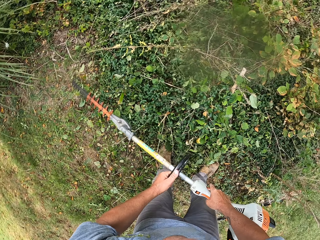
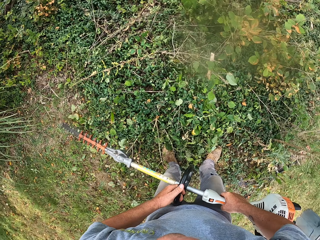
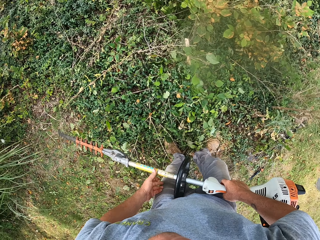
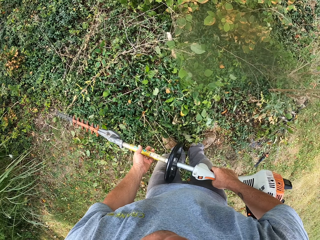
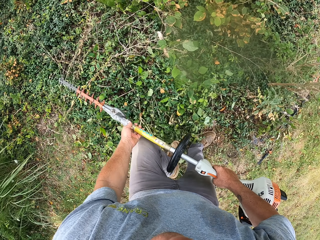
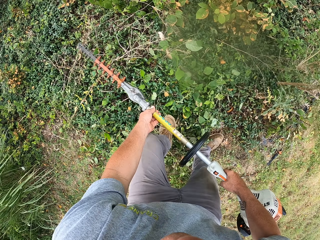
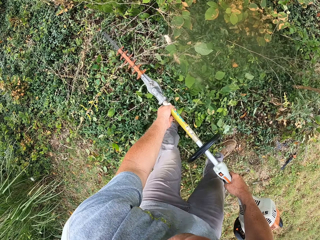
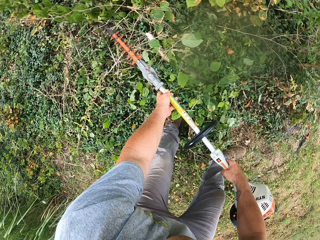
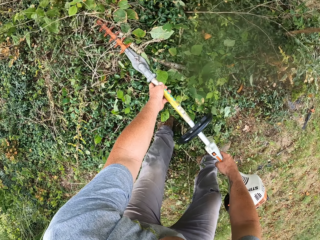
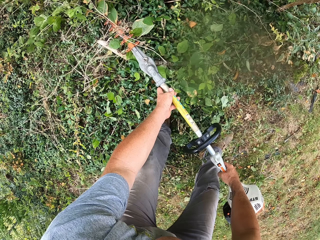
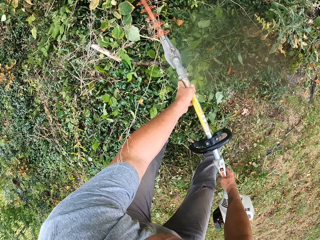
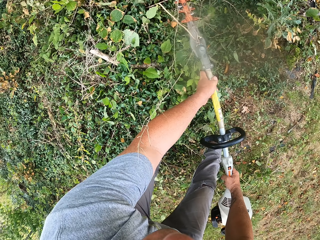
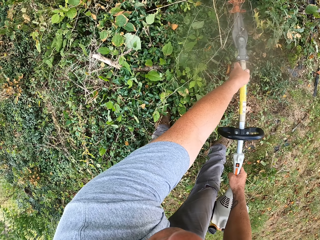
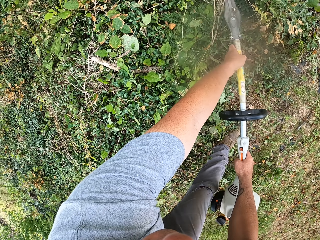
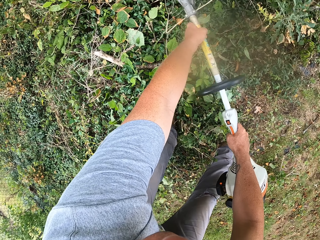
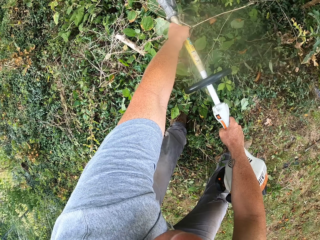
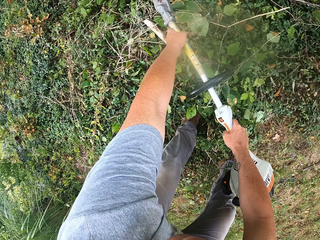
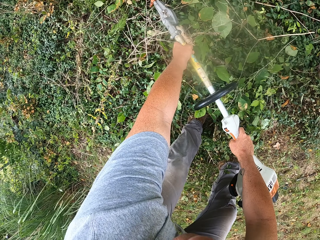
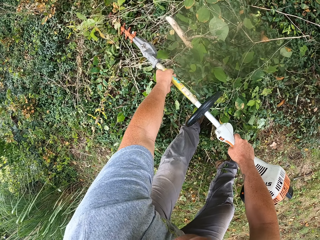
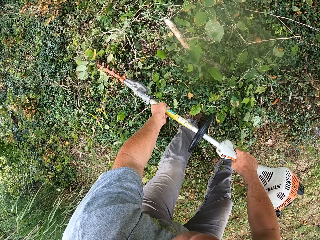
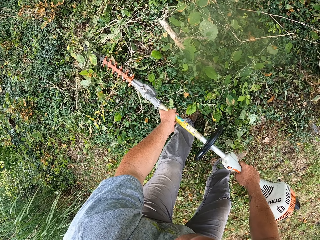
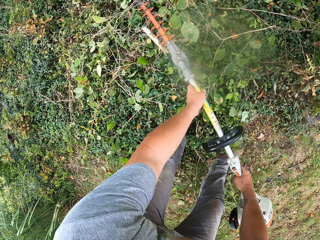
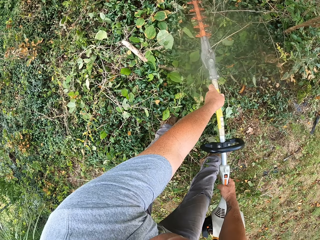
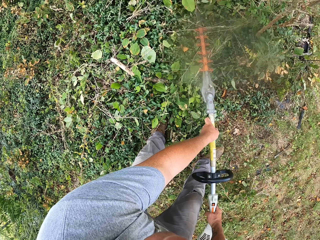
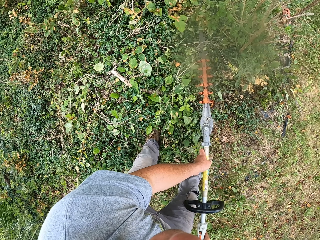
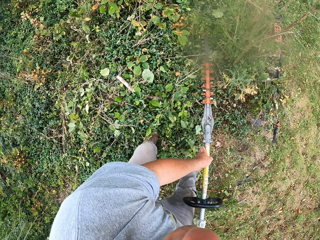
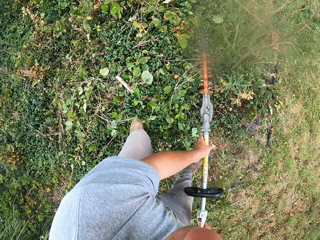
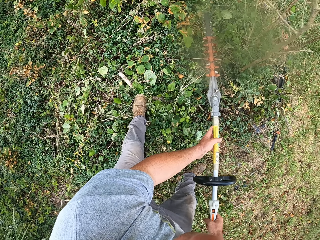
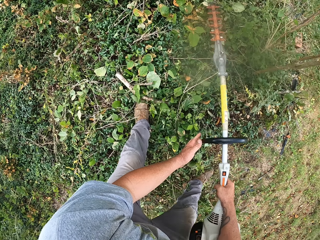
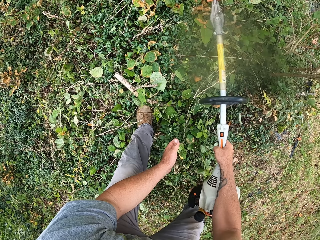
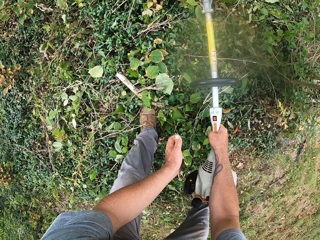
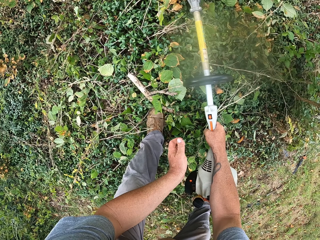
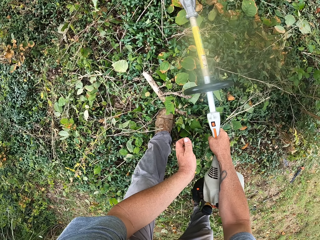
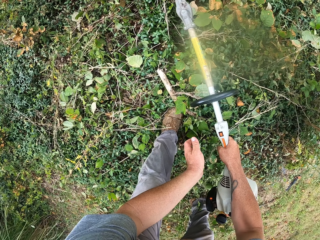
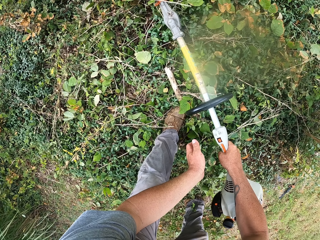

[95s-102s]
The camera wearer trims the compound.

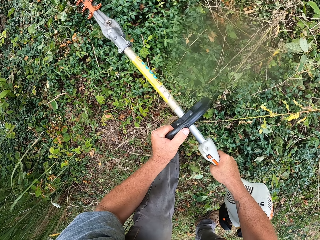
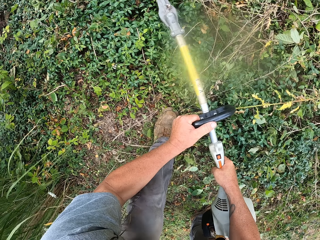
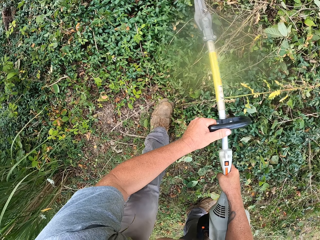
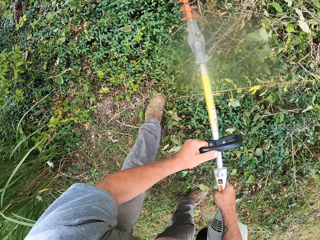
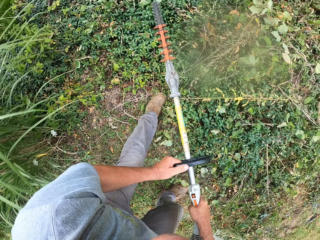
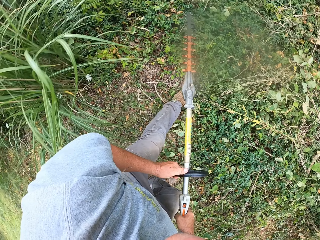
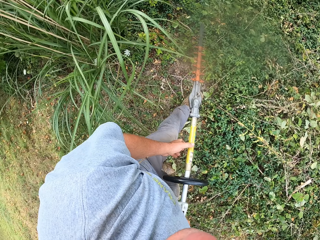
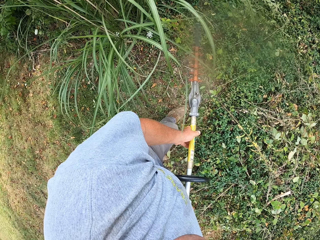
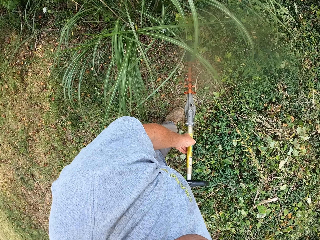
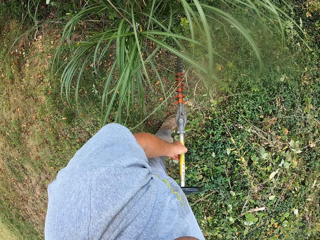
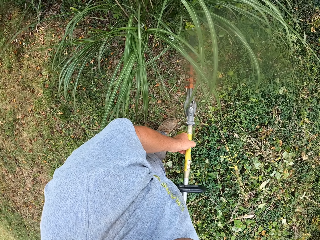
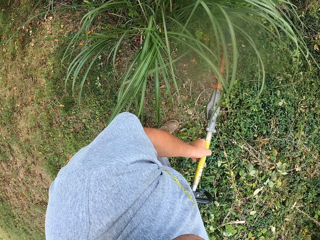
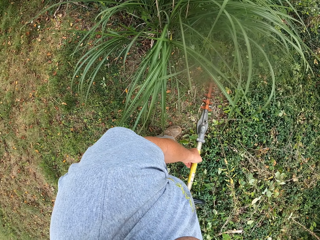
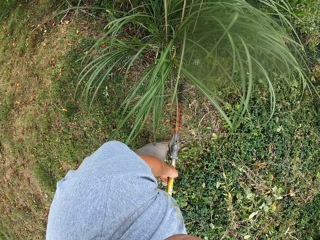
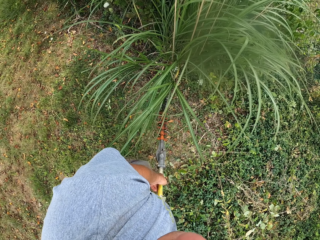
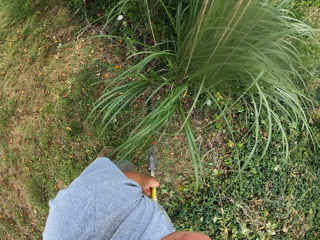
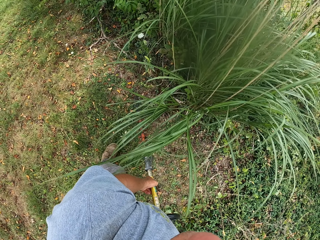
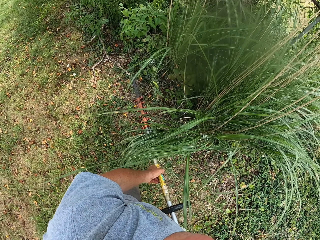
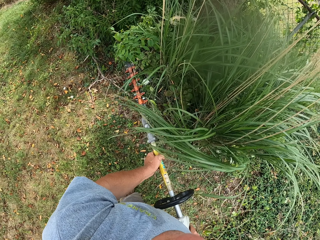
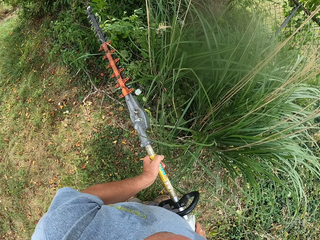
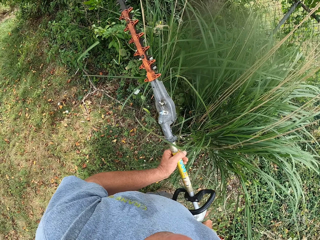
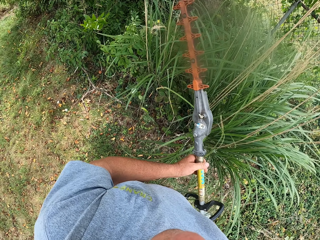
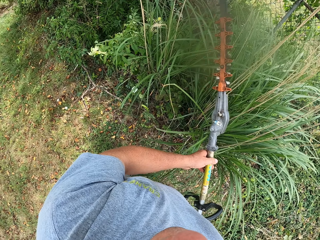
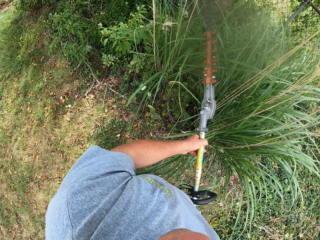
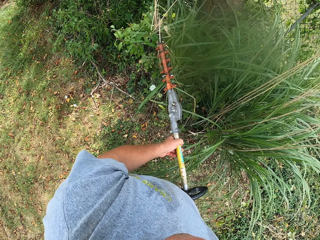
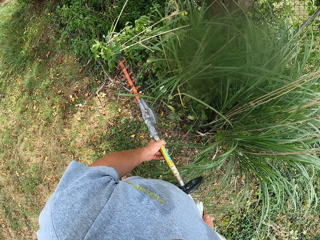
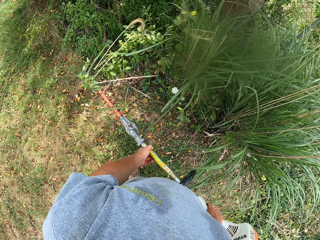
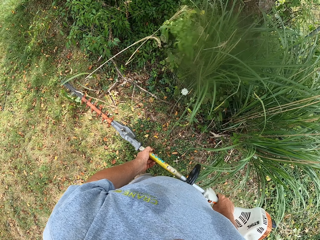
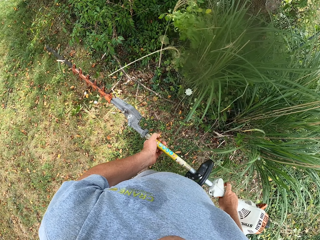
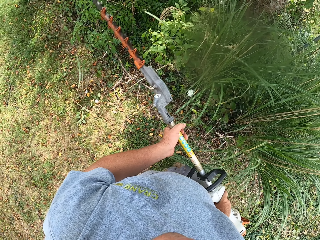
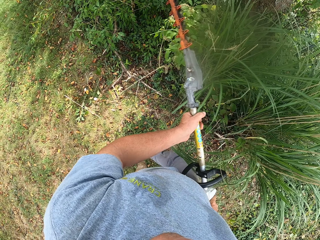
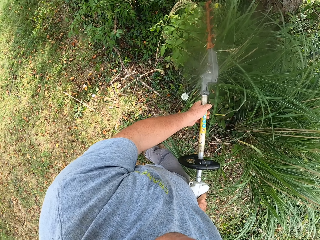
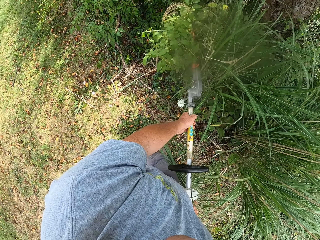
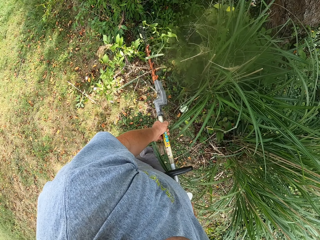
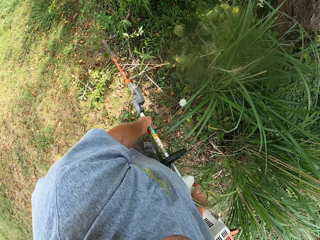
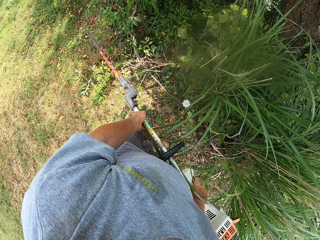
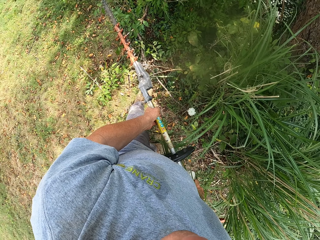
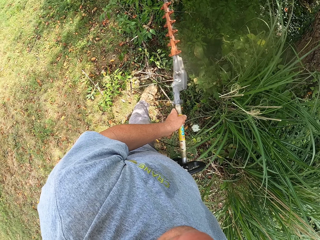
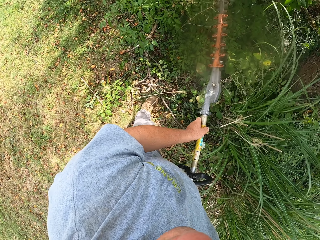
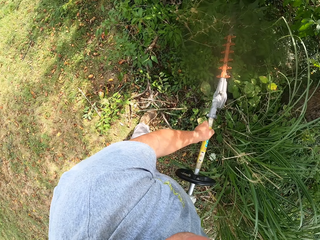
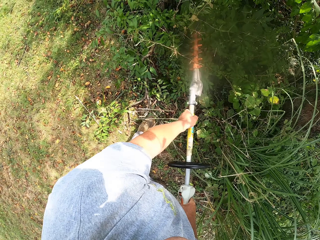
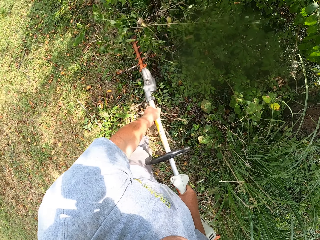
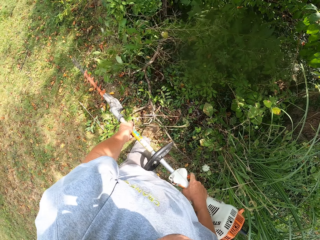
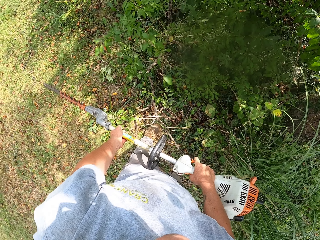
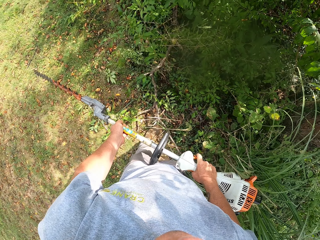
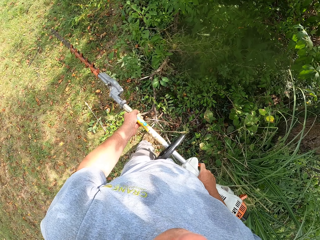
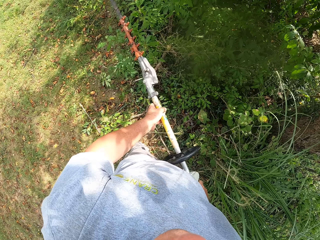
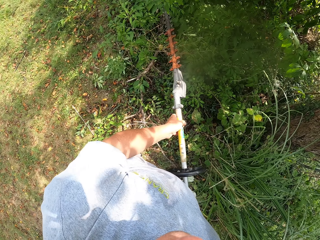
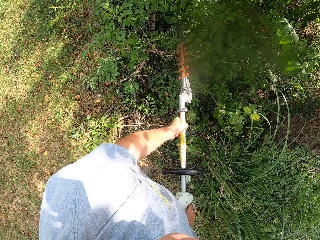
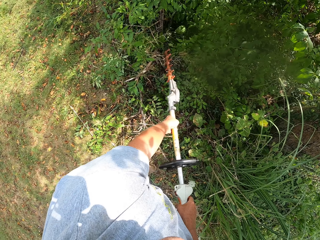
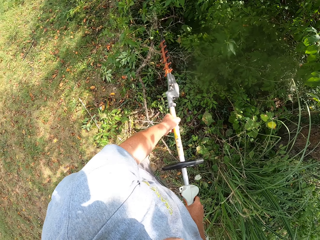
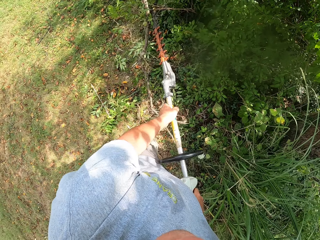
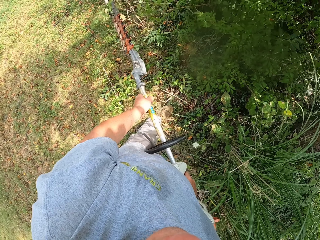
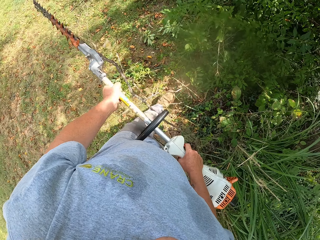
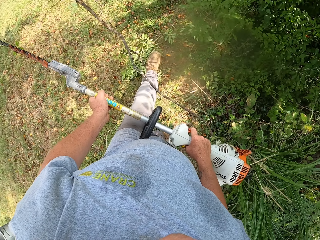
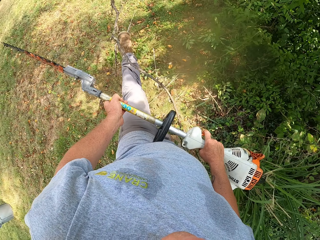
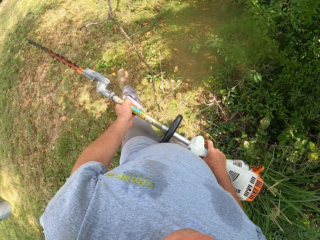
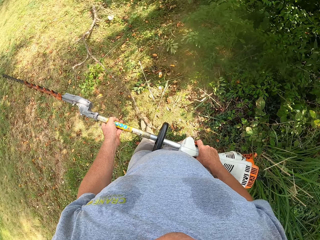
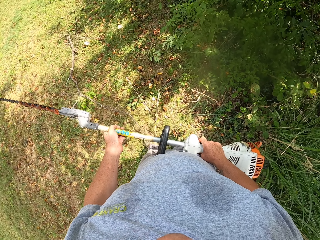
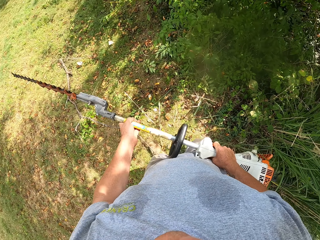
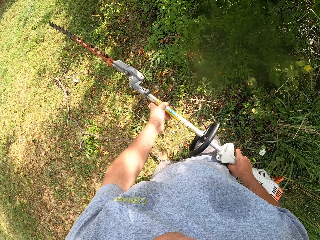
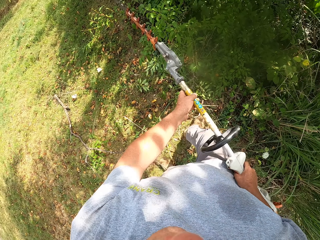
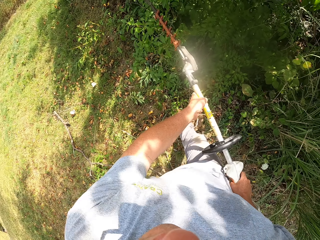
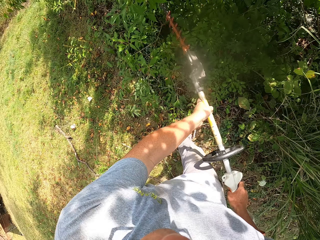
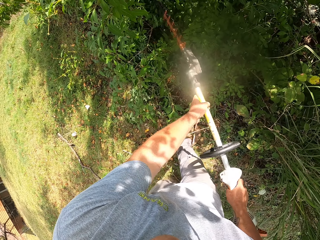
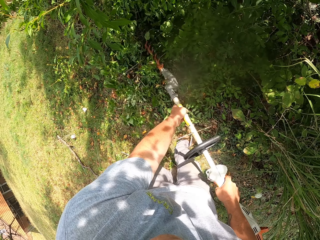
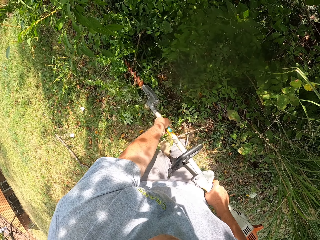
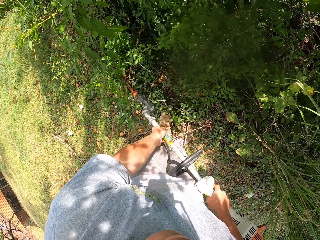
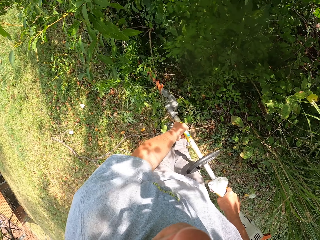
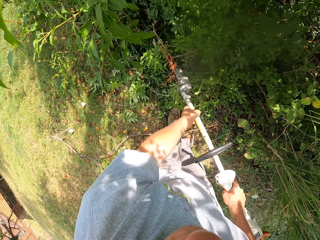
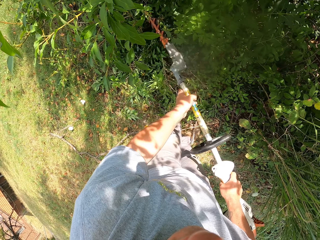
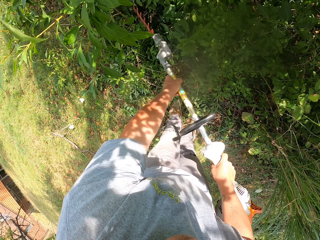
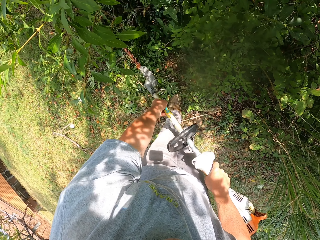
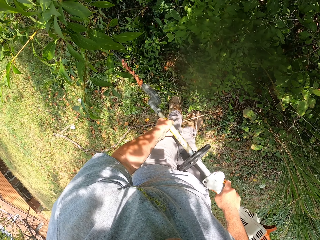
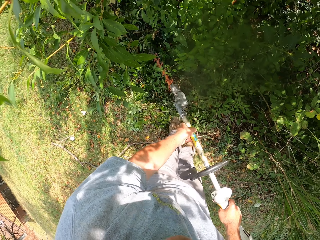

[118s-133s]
The camera wearer looks around the compound. They walk on the field. They trim the fence. They cut the bush with the brush cutter.
